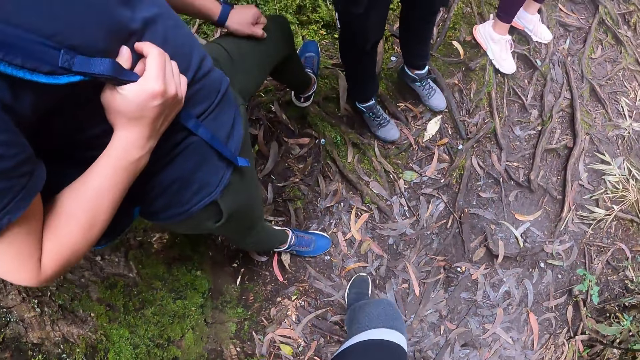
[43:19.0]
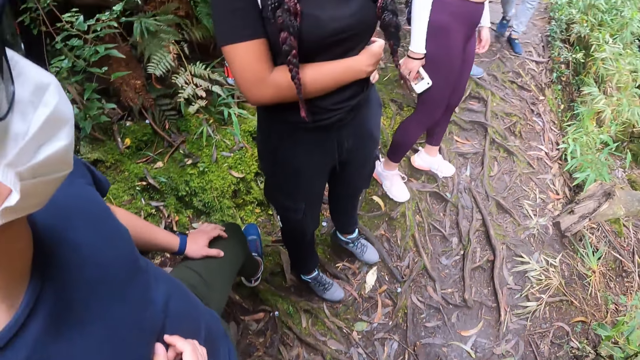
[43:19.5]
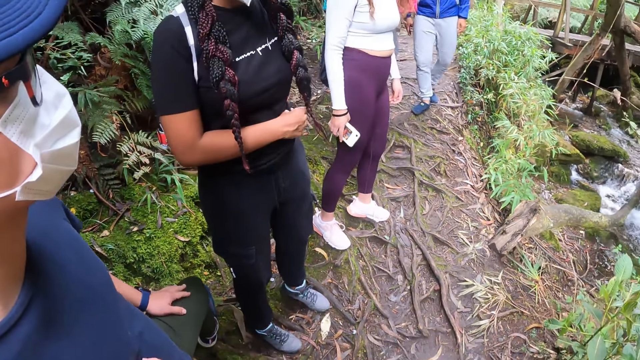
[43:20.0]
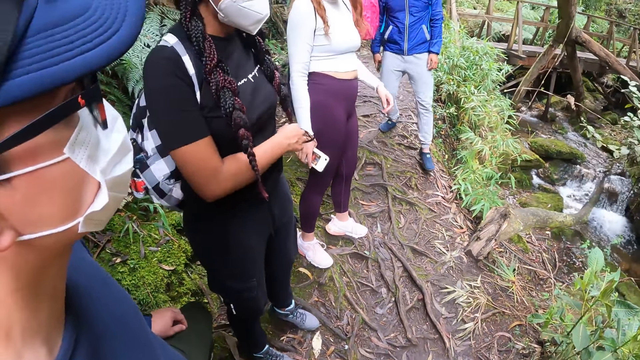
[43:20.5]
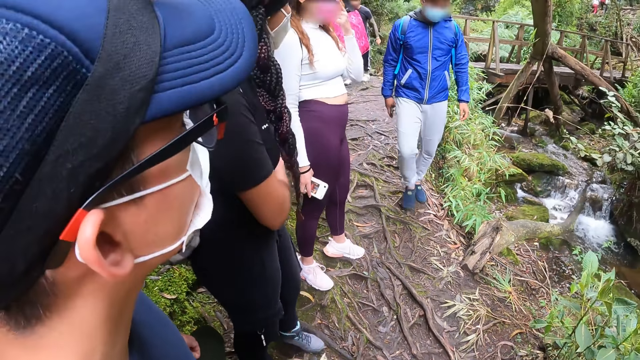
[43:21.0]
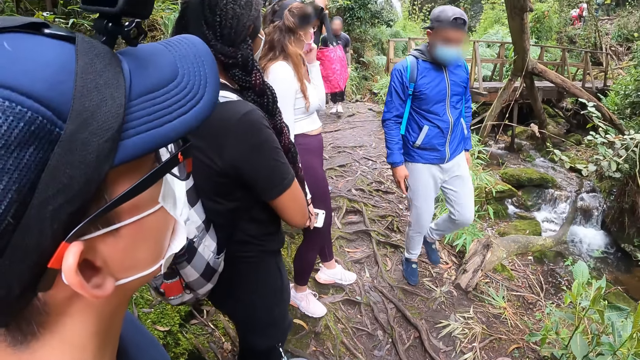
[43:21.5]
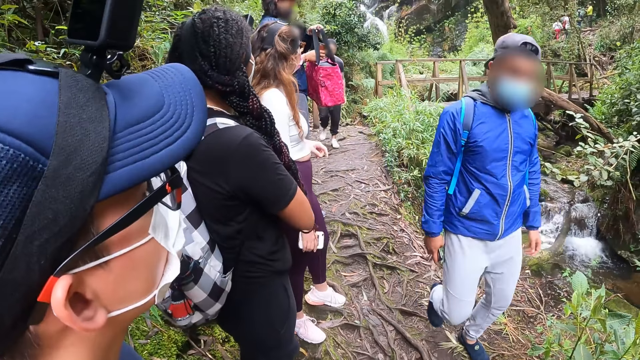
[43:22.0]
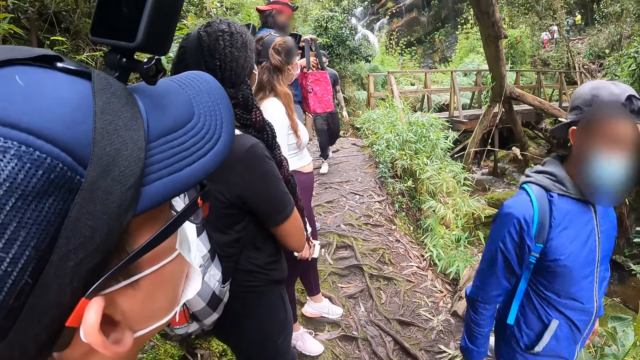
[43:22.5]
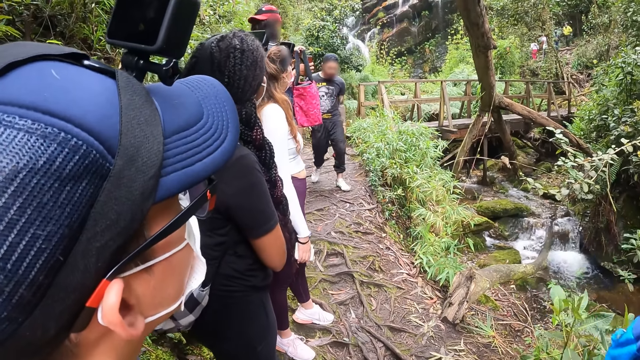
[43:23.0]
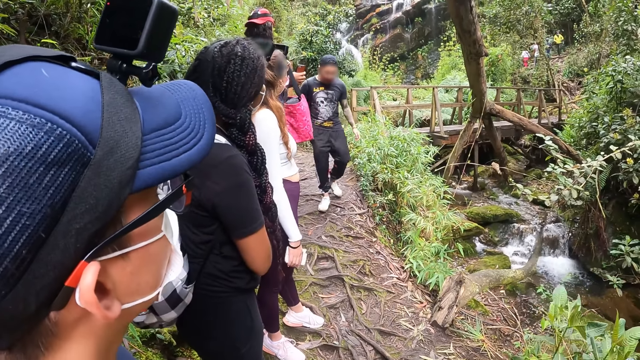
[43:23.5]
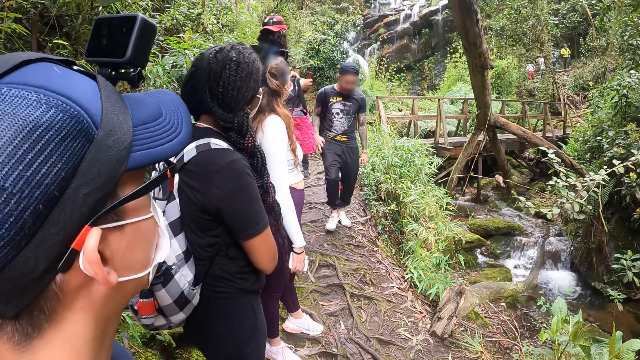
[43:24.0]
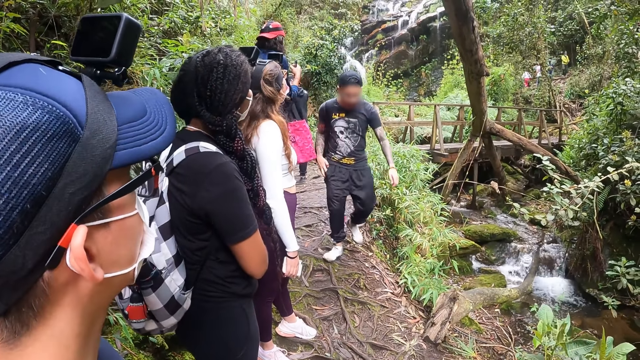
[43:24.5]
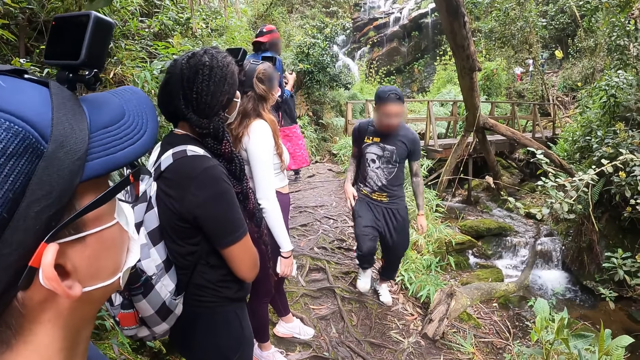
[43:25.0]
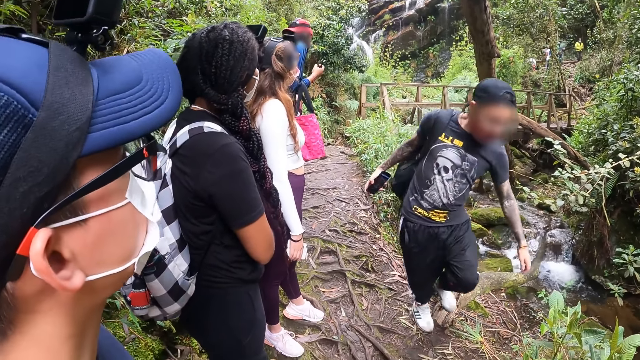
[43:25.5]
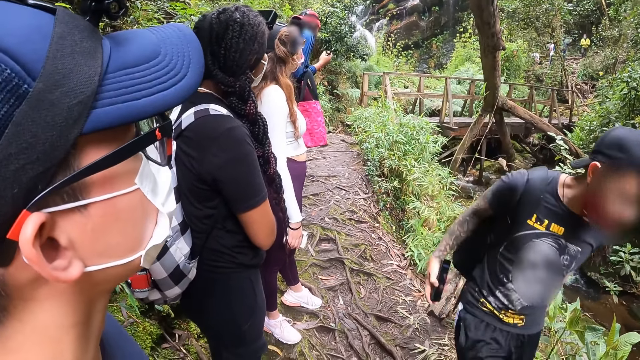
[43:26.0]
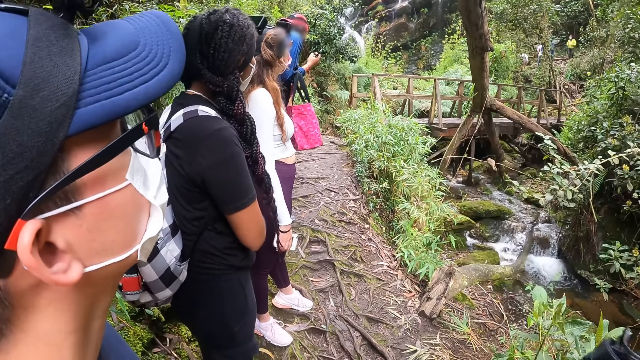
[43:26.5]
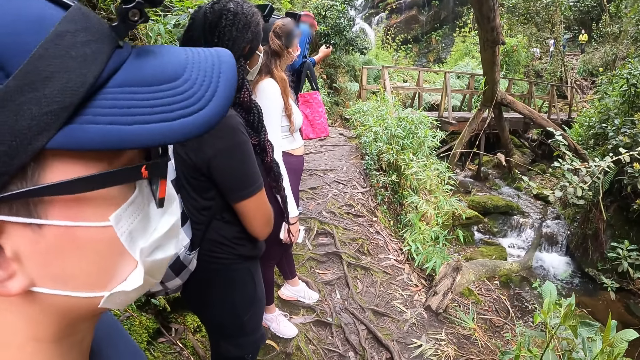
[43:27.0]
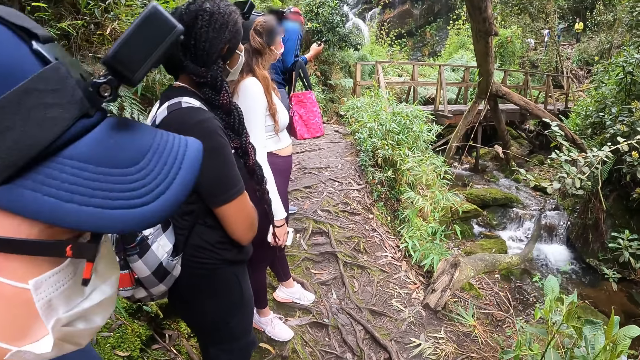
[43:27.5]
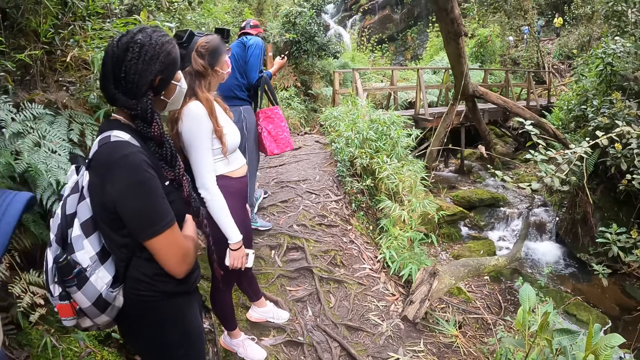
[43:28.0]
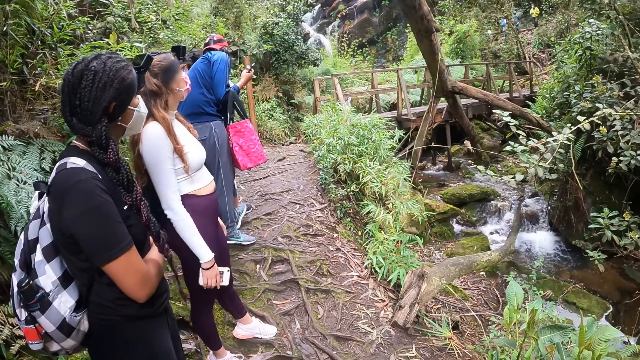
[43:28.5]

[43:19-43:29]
The woman touches her nose mask with her left hand. A man walks past the camera wearer on the mountain. Another man walks past the camera wearer on the mountain.

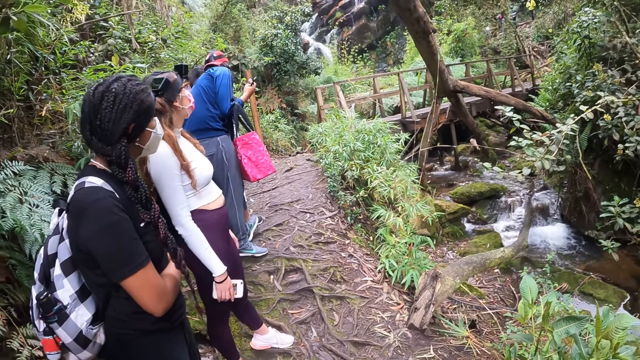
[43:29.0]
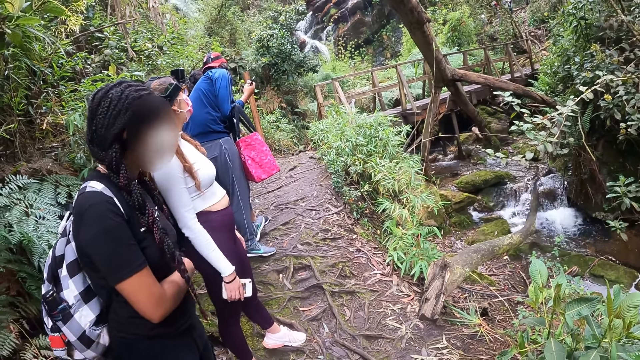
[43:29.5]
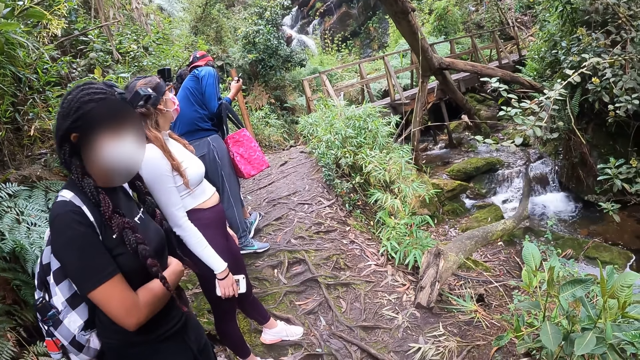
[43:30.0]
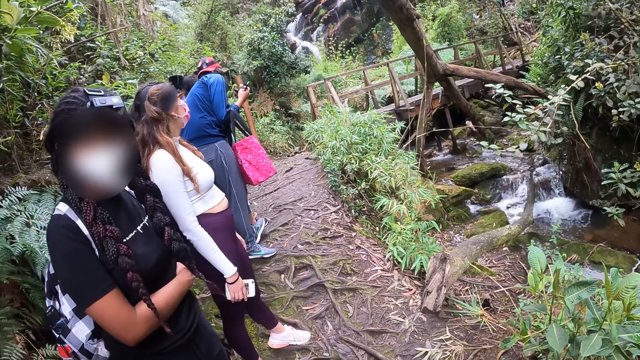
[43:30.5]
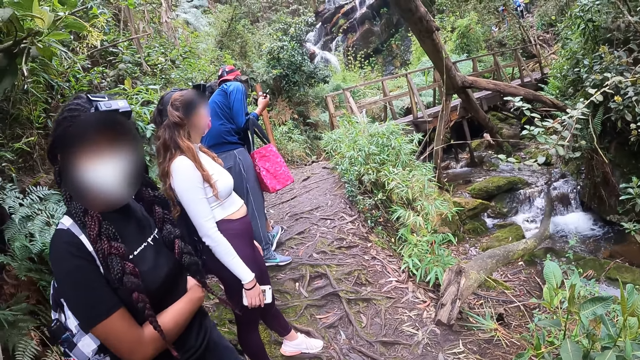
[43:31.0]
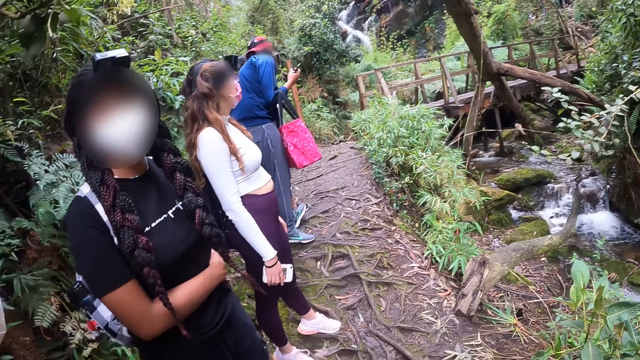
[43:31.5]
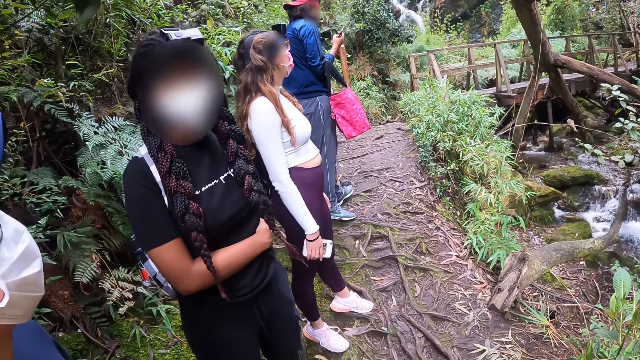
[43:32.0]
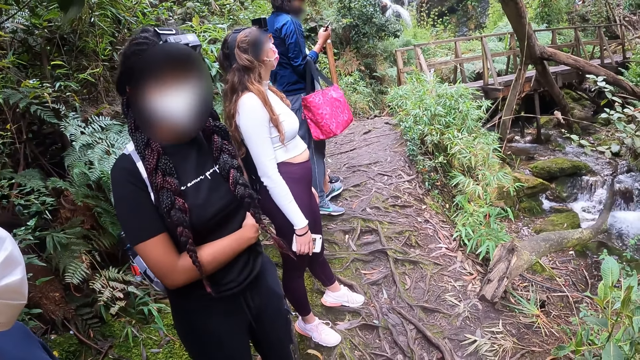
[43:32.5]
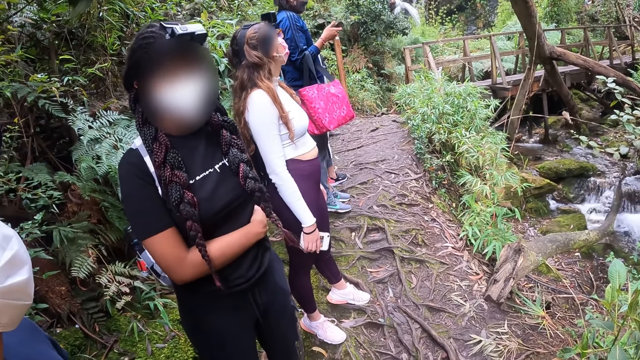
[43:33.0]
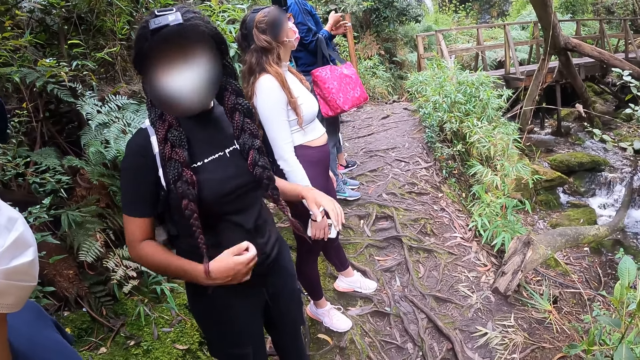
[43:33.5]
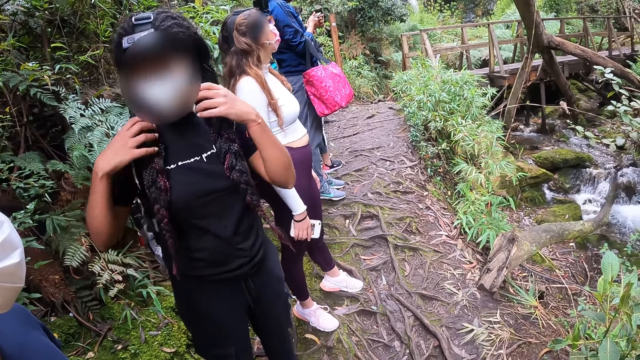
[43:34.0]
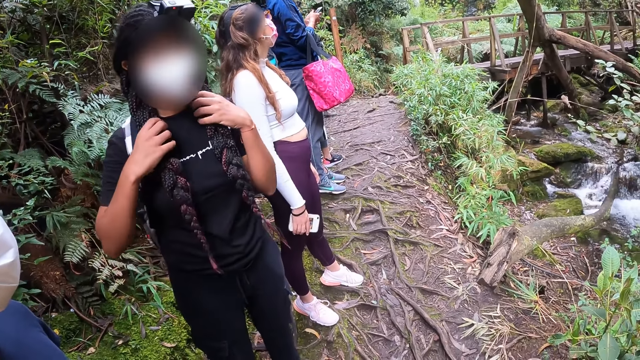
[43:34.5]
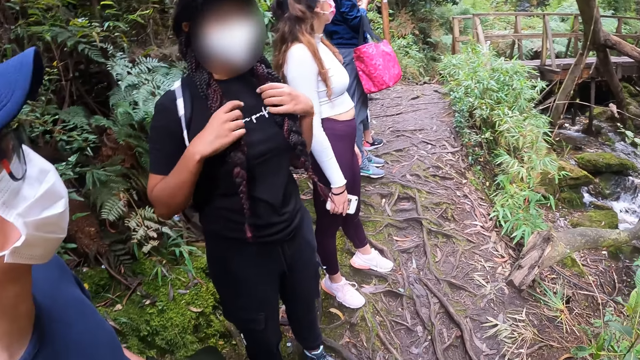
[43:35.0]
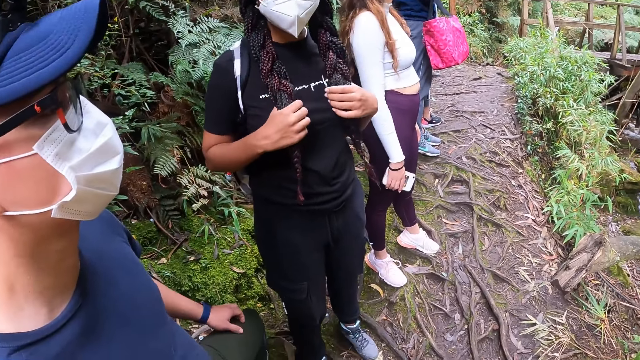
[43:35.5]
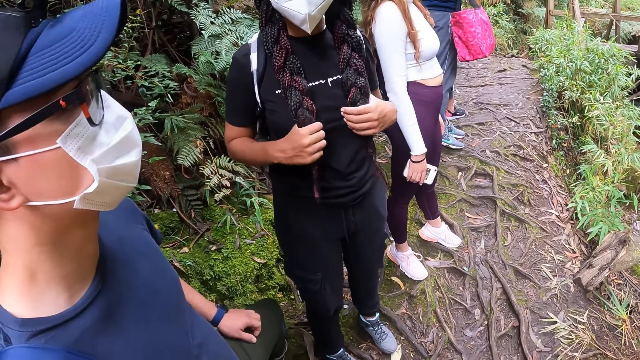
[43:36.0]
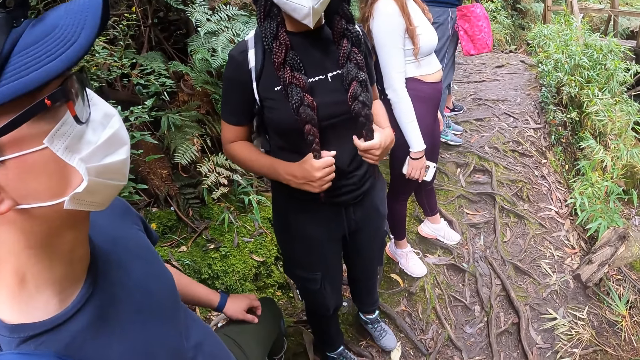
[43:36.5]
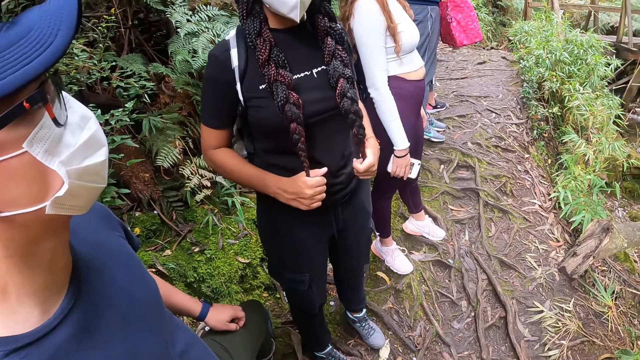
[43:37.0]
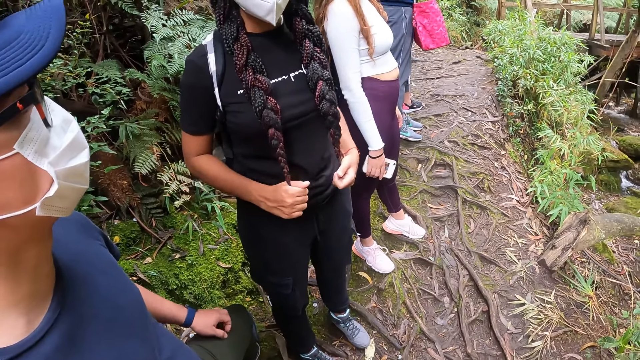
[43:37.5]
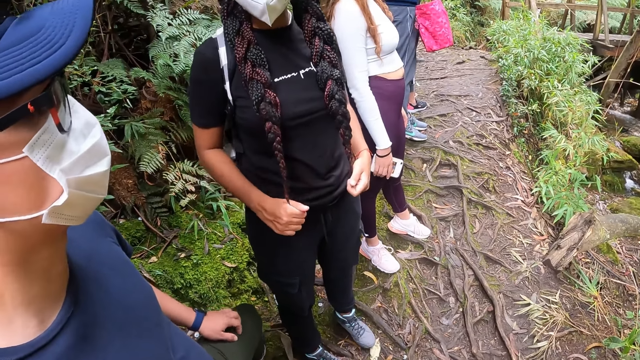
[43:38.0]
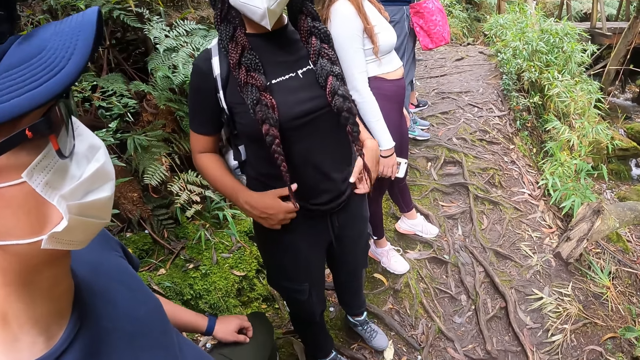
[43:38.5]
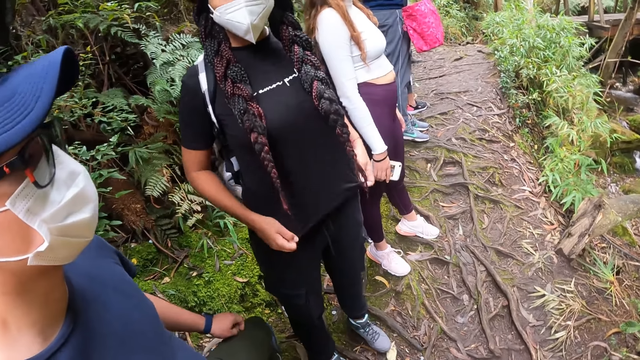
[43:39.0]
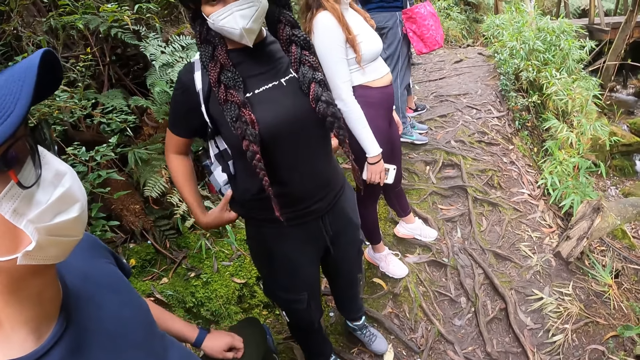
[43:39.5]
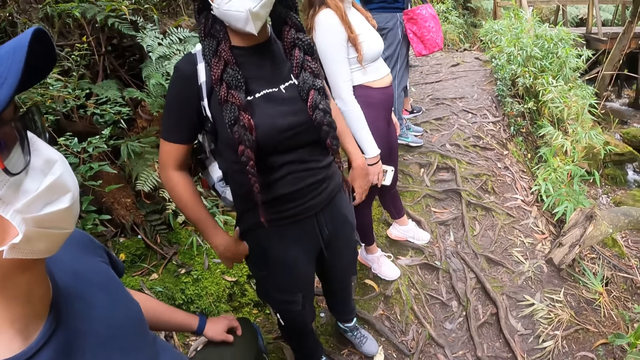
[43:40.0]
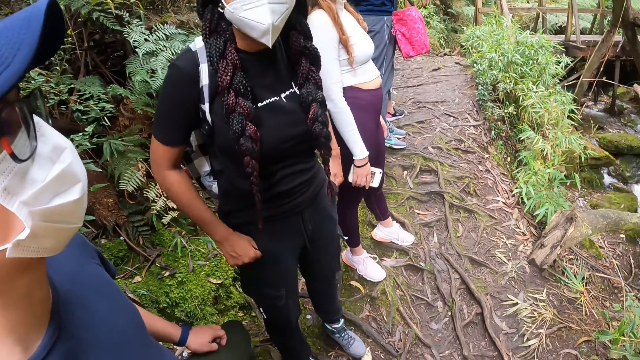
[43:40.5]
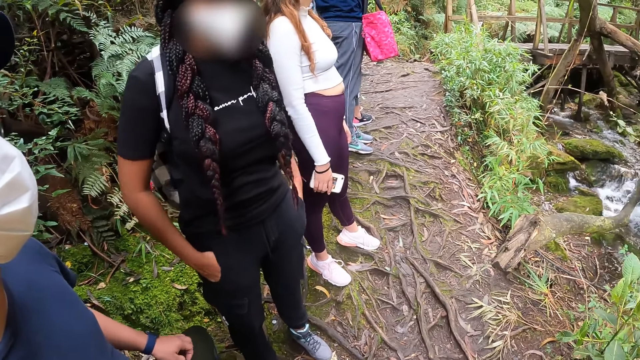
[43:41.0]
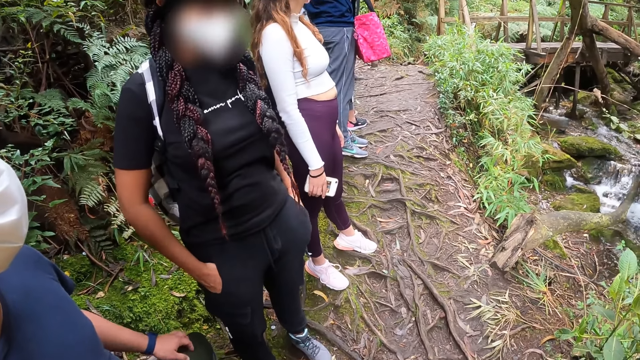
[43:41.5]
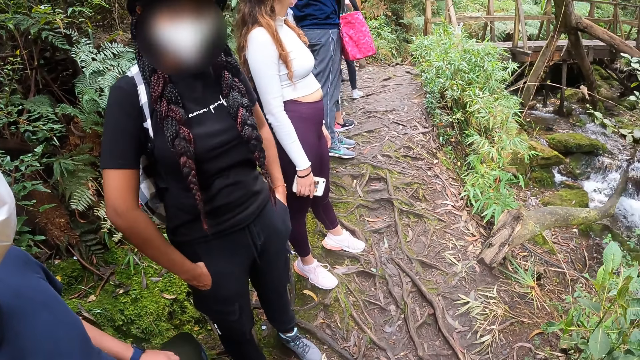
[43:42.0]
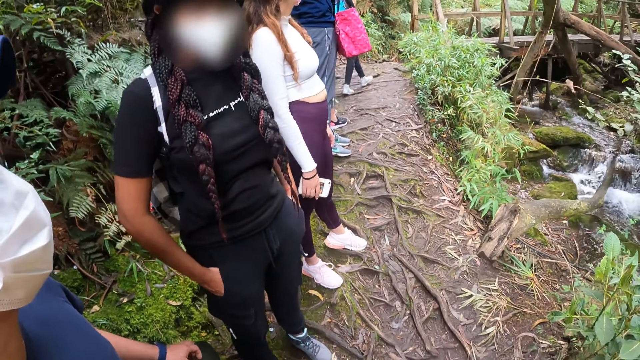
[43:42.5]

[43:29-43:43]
The camera wearer interacts with the woman on the mountain. The woman holds her hair with both hands on the mountain. A man scratches the thigh. The woman adjusts her shirt with both hands on the mountain. The woman puts both hands in her pocket on the mountain.
